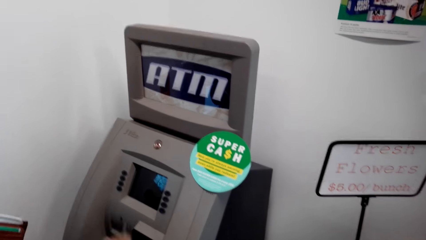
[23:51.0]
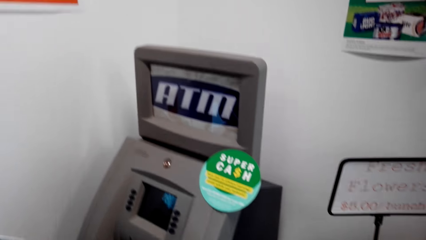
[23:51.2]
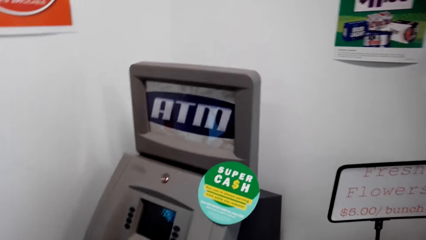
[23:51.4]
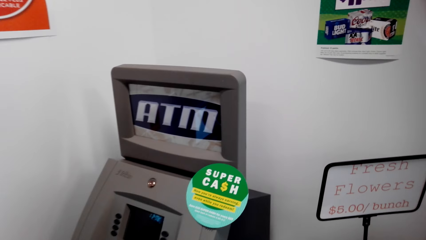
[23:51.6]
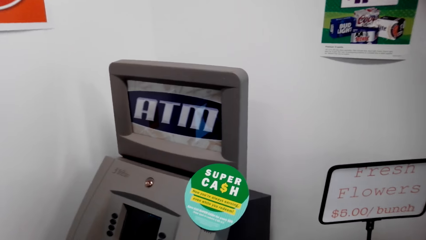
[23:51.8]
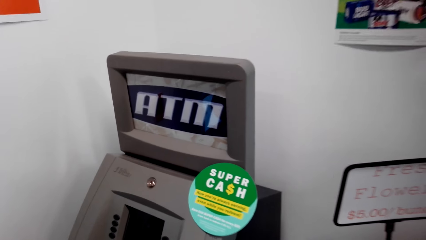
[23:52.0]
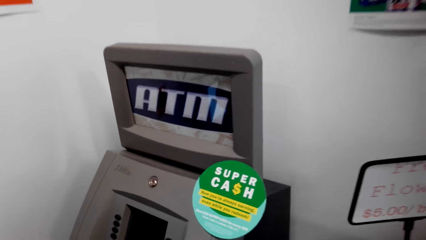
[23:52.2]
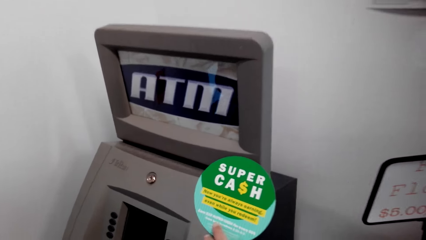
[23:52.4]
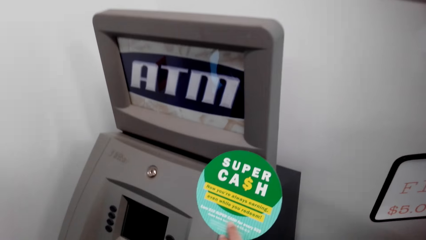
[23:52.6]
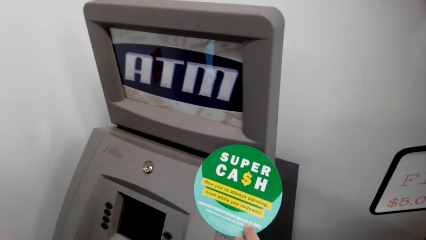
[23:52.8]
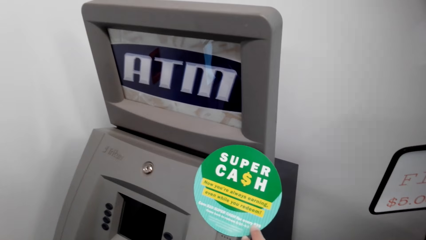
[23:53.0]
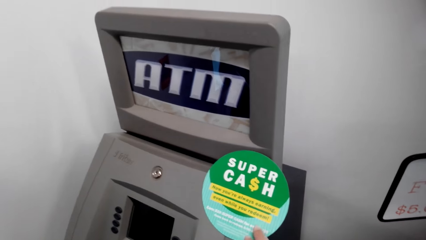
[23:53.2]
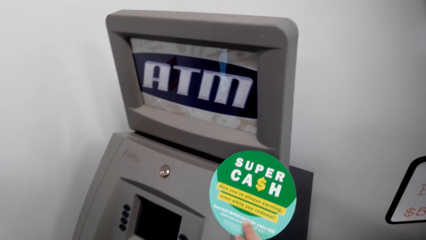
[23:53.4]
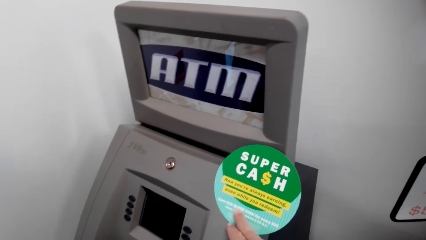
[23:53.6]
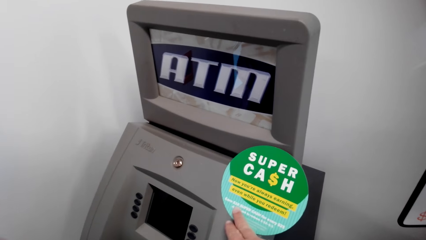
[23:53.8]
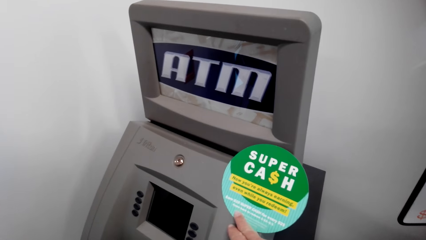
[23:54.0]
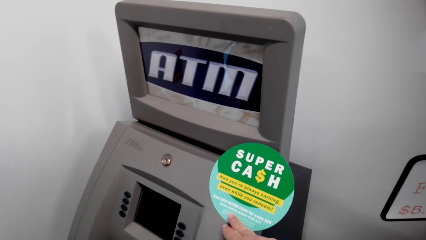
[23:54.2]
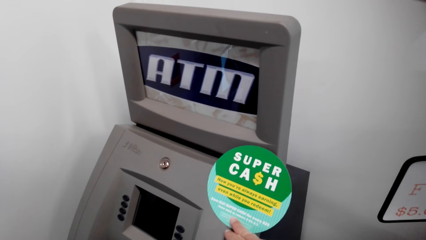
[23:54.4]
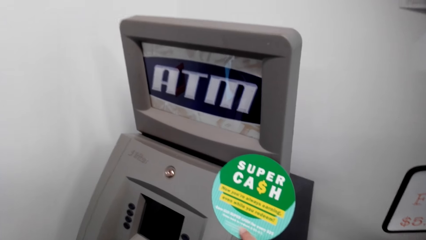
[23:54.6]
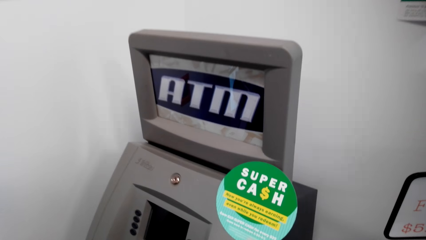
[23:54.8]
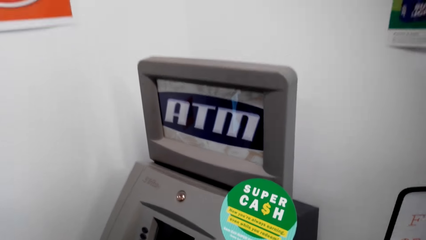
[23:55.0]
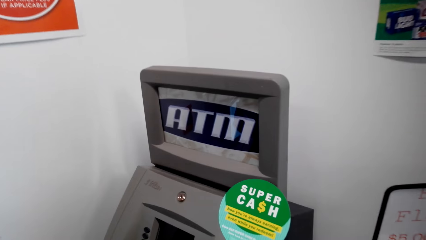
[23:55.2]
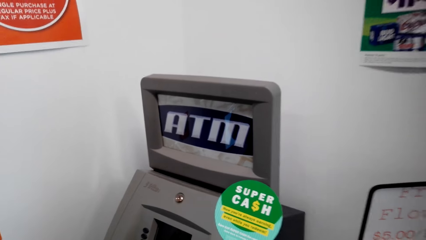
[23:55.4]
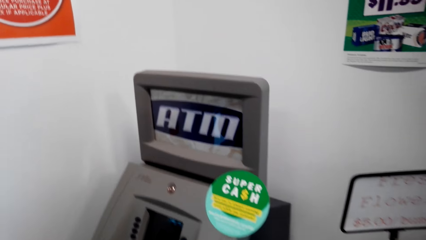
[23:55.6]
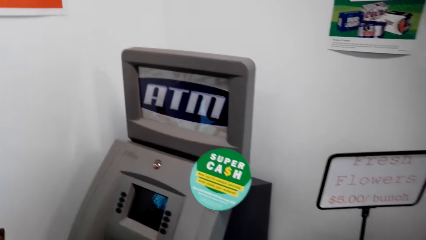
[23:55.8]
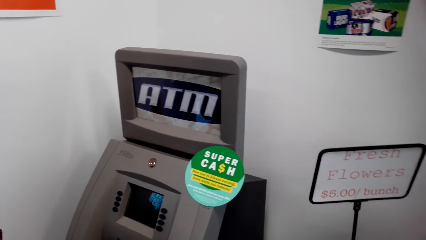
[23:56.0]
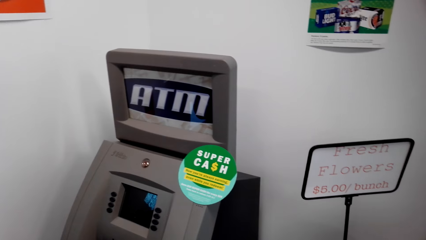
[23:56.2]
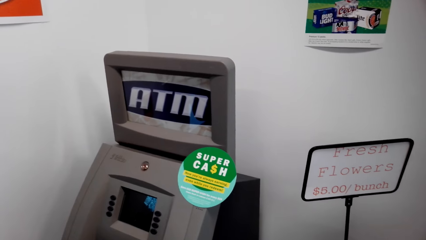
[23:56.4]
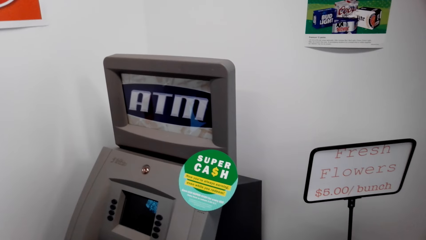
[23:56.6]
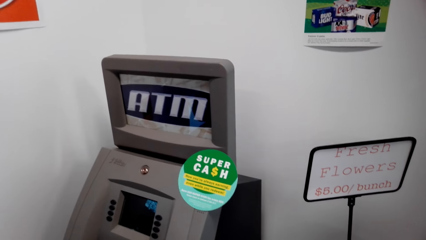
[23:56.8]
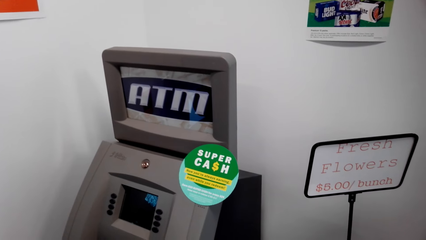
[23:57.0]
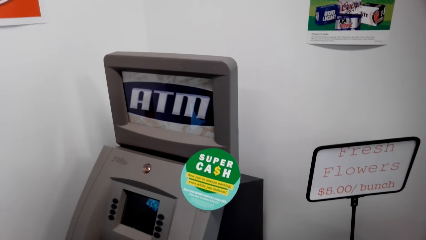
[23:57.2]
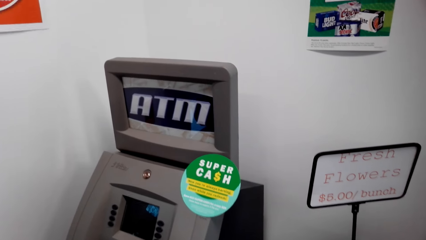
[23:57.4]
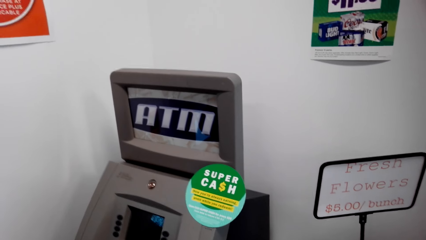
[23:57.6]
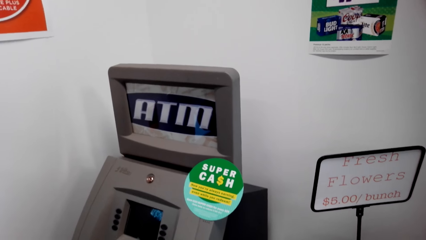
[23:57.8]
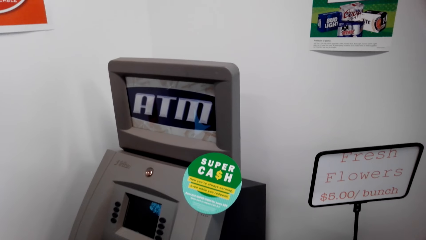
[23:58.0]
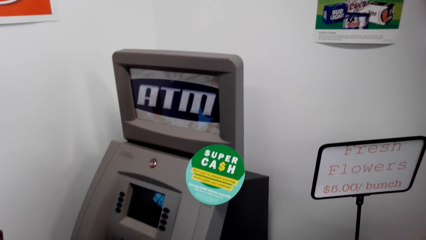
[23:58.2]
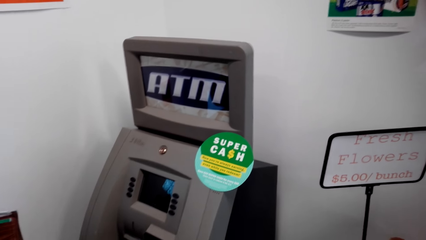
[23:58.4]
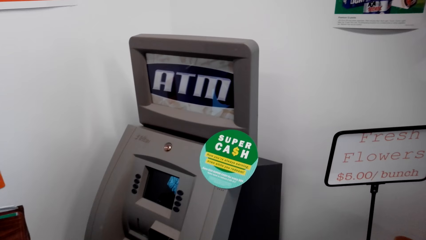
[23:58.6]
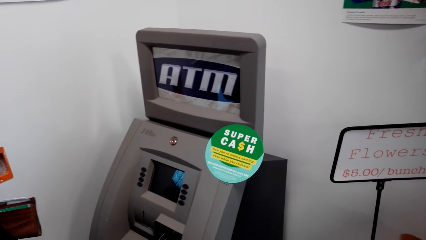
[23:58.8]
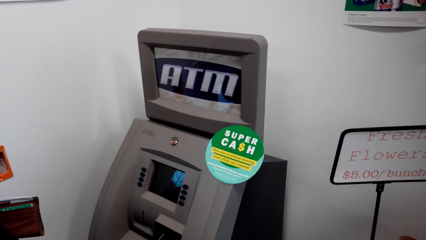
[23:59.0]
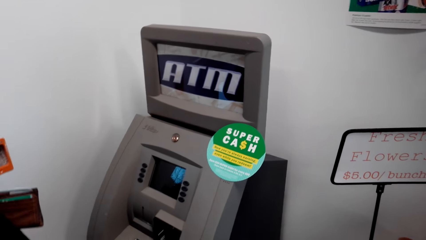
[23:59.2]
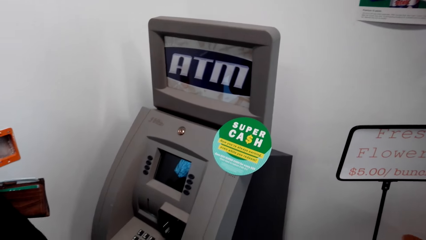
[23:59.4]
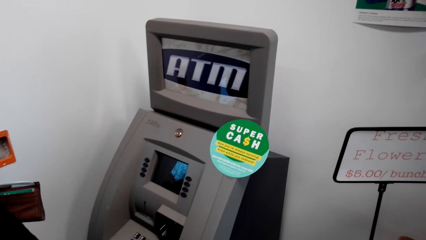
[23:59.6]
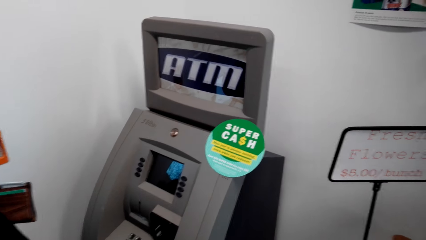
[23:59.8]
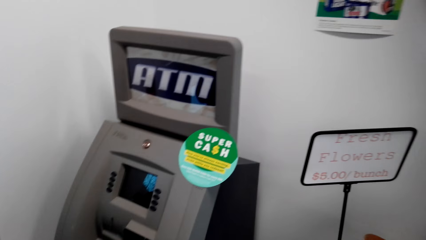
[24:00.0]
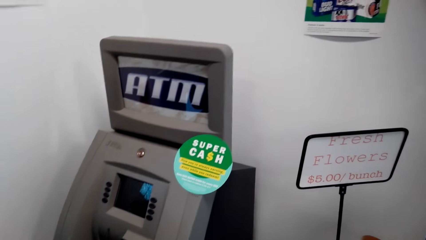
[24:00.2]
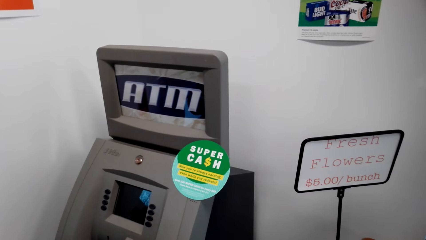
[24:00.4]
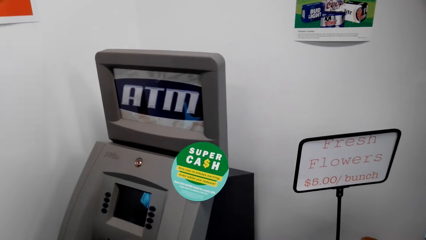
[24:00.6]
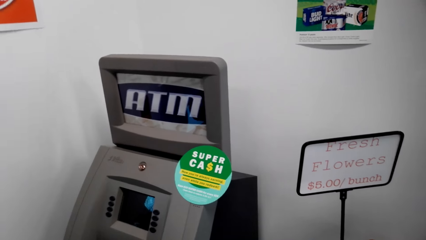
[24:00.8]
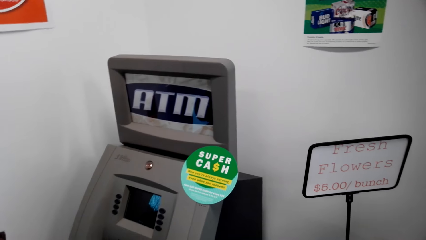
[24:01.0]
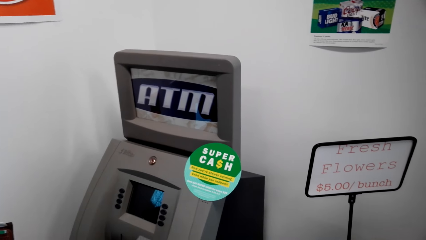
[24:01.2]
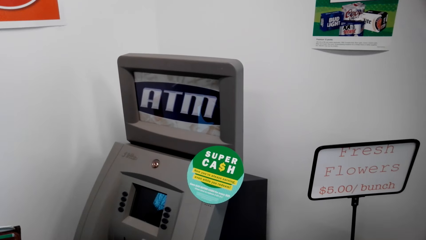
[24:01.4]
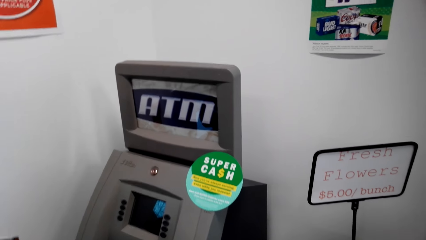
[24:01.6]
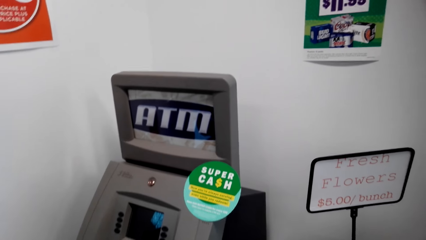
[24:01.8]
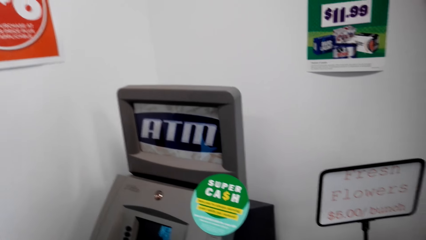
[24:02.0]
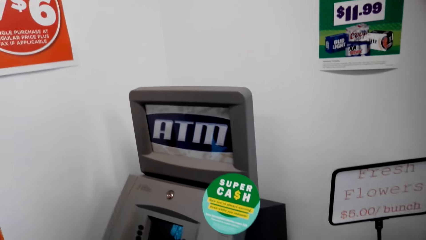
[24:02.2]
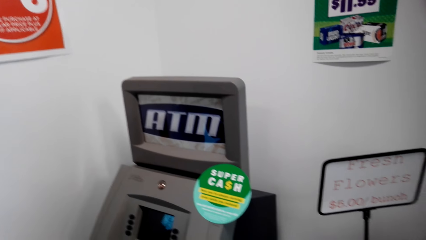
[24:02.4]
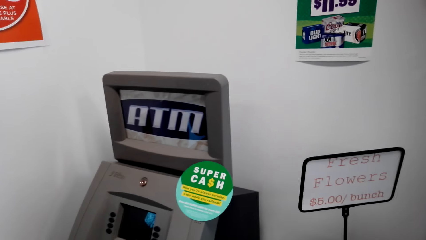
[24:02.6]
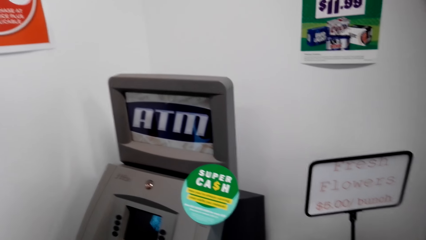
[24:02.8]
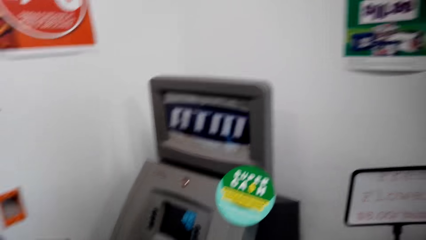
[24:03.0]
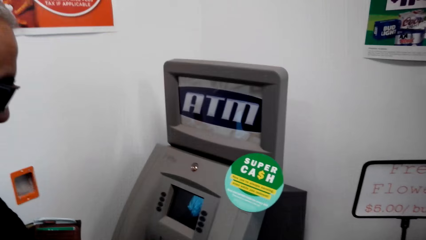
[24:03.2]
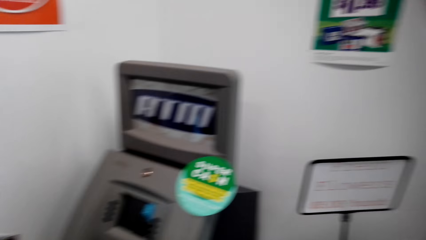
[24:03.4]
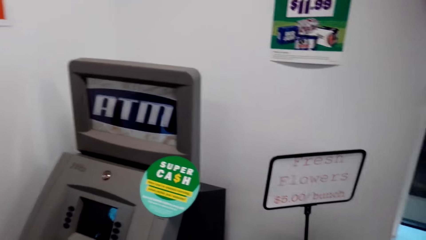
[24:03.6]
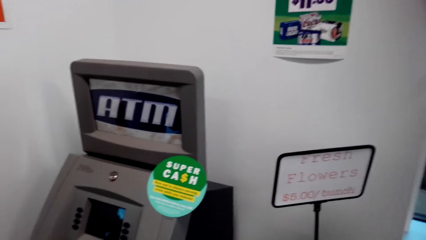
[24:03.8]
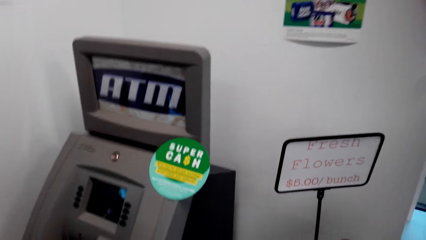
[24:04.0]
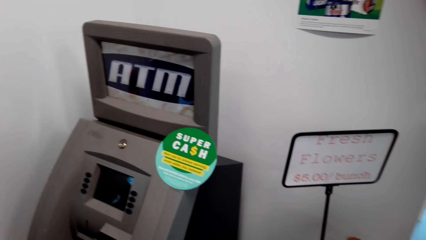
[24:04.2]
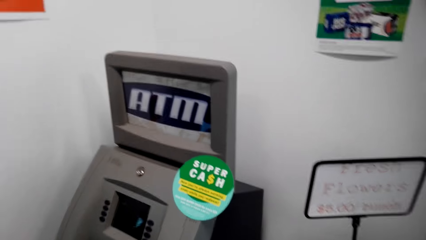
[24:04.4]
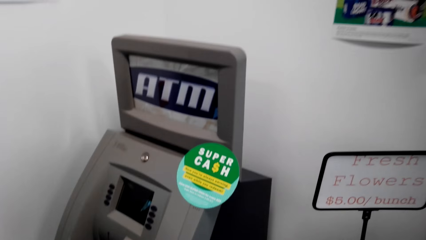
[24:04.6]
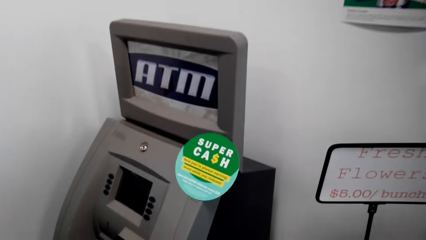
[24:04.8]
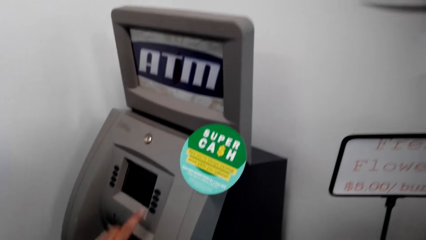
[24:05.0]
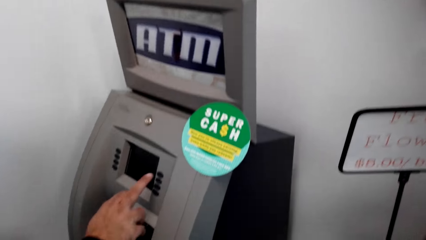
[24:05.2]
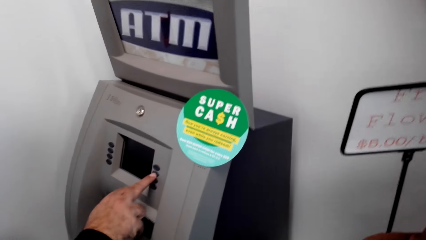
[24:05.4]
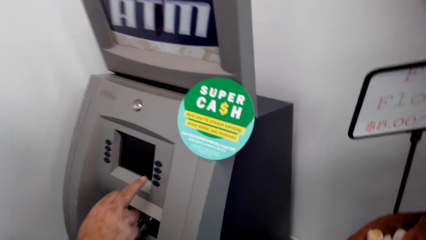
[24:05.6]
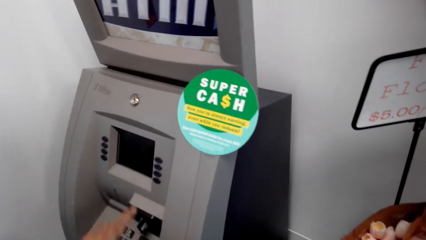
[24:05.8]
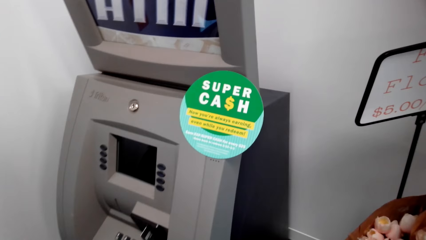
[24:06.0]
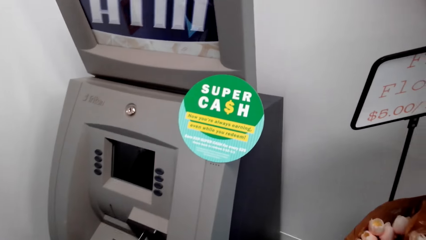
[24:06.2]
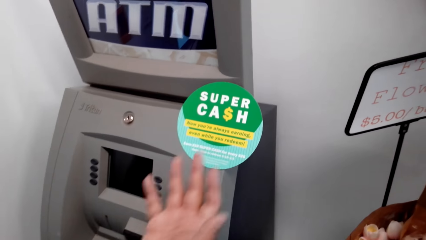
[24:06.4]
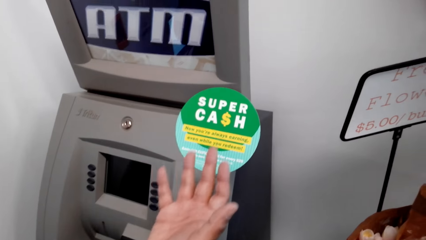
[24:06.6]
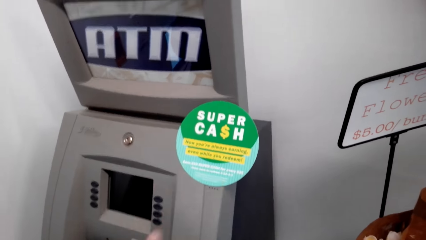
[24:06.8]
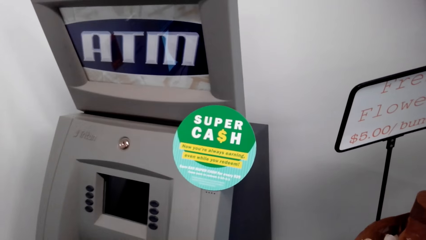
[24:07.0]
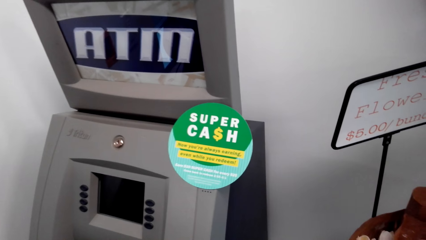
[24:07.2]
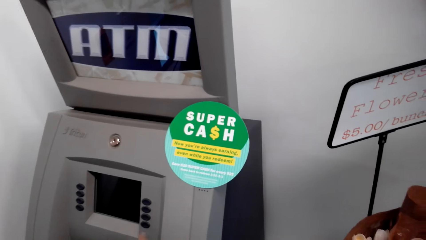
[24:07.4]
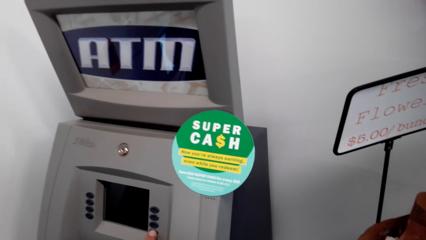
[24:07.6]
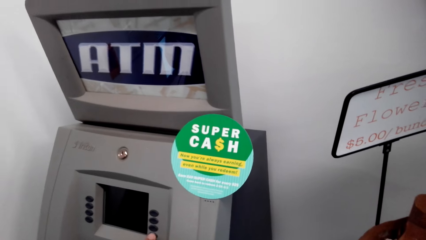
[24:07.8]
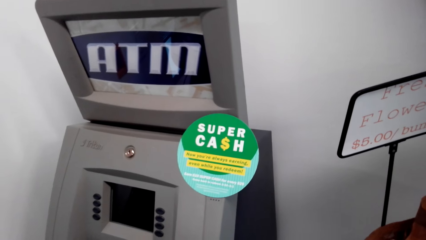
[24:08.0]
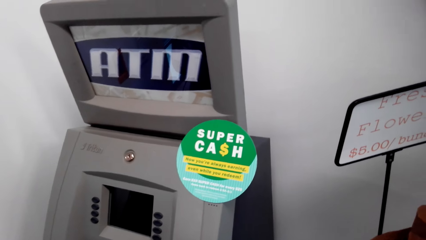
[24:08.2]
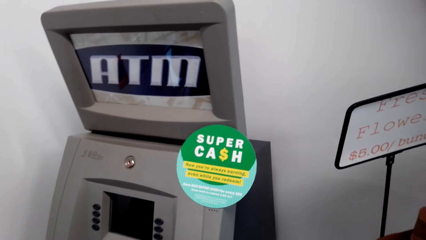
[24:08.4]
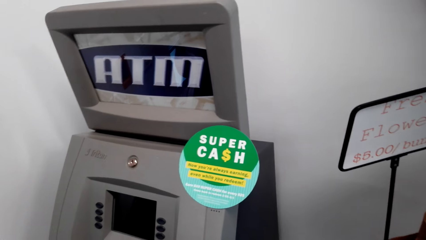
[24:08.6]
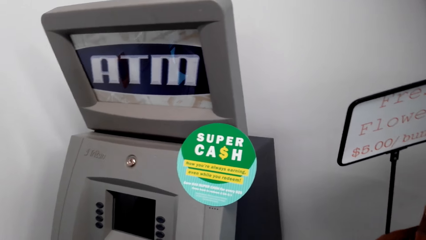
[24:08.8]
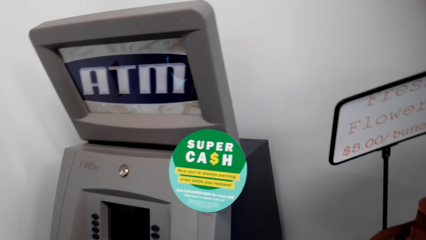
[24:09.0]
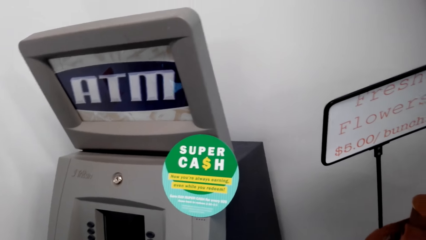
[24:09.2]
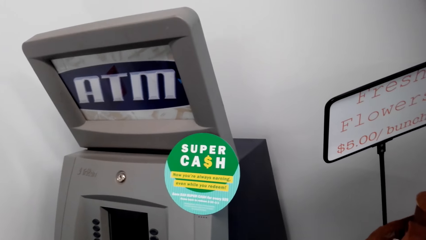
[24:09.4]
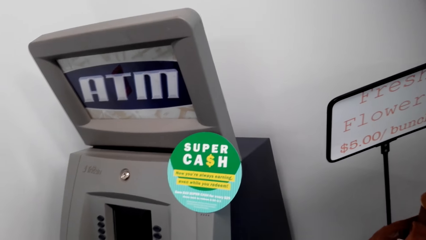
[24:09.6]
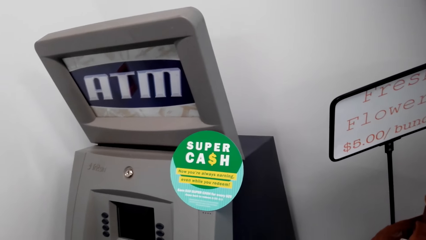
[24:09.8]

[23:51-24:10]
A man removes a card from the wallet. The camera wearer reads the advertisement. The man touches the automated teller machine, presses a button on the teller machine, lifts up the hand and moves. The camera wearer walks around the room.
